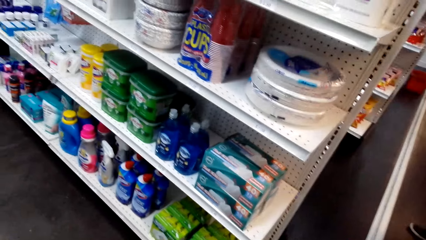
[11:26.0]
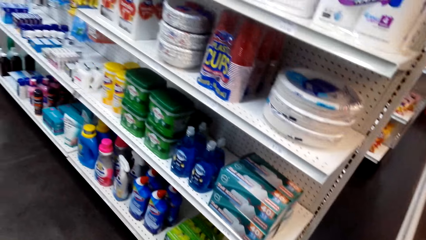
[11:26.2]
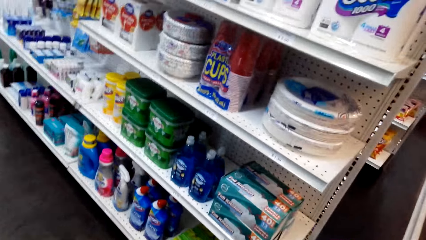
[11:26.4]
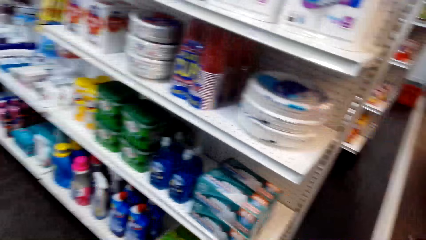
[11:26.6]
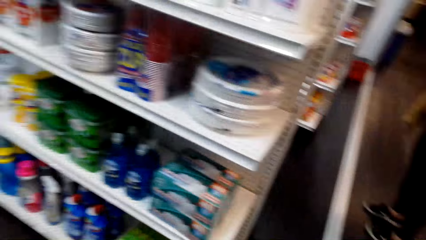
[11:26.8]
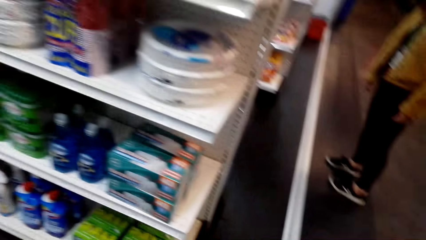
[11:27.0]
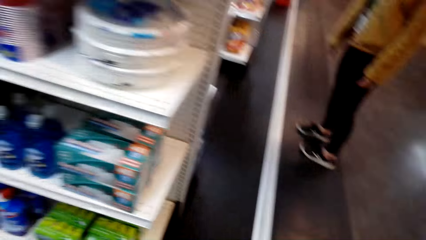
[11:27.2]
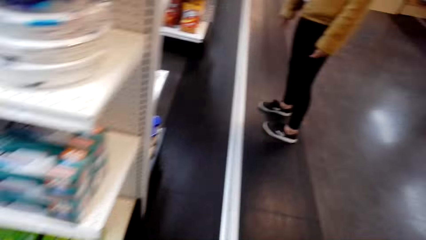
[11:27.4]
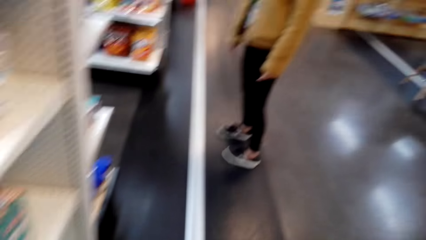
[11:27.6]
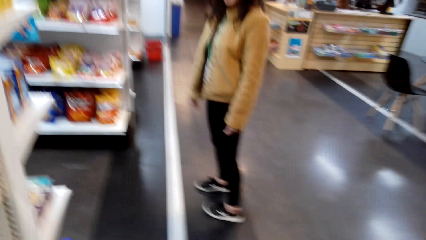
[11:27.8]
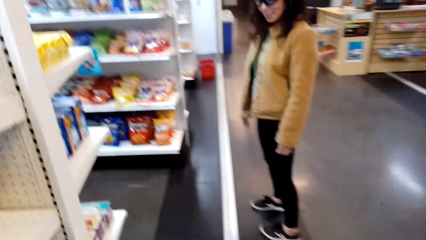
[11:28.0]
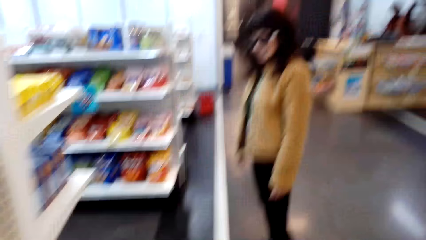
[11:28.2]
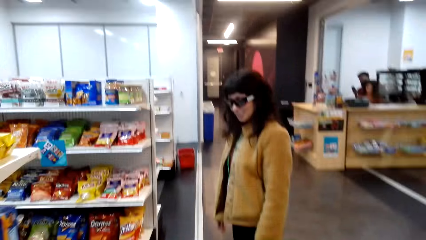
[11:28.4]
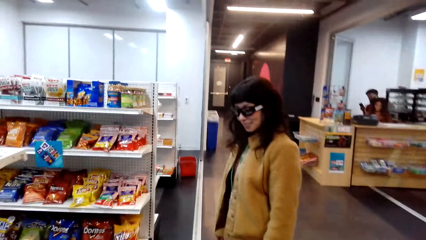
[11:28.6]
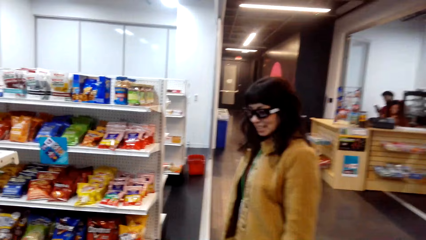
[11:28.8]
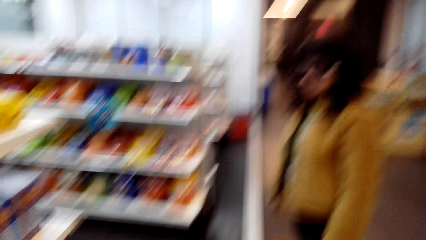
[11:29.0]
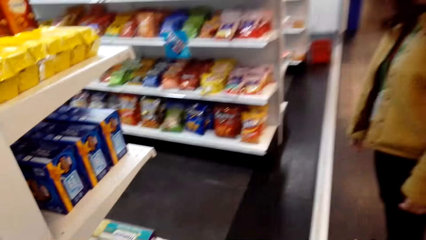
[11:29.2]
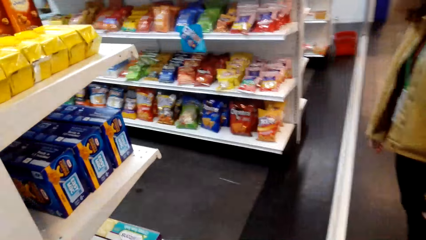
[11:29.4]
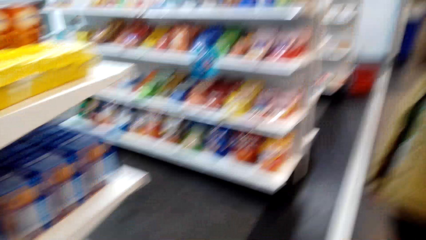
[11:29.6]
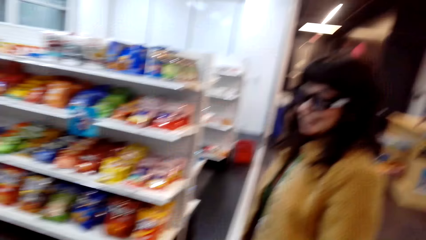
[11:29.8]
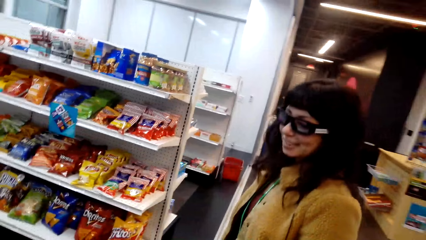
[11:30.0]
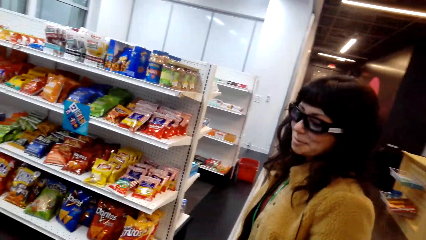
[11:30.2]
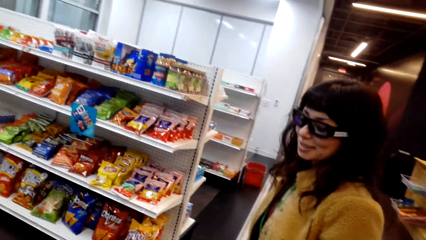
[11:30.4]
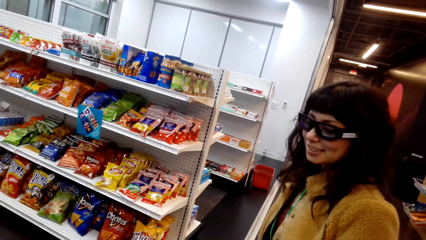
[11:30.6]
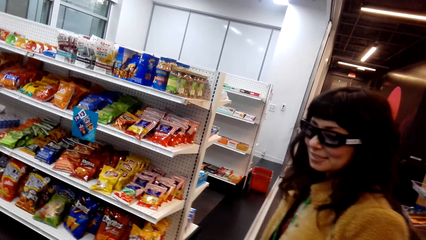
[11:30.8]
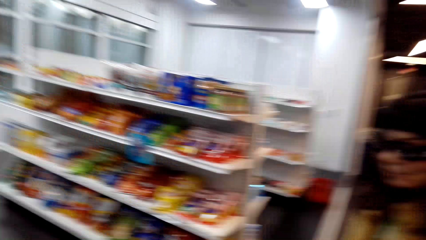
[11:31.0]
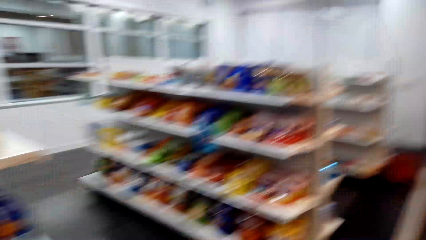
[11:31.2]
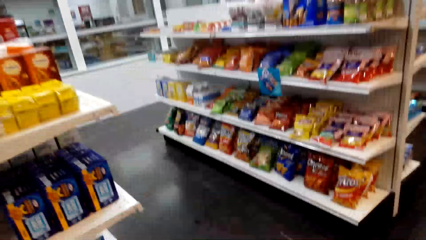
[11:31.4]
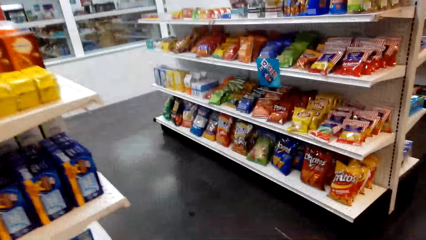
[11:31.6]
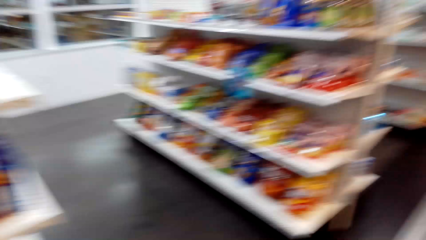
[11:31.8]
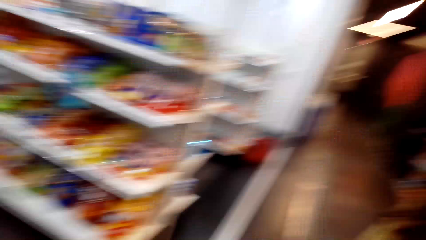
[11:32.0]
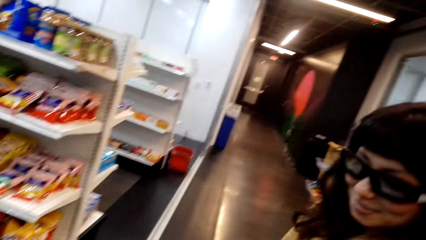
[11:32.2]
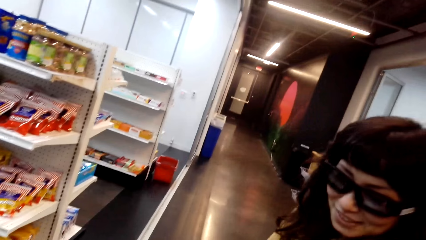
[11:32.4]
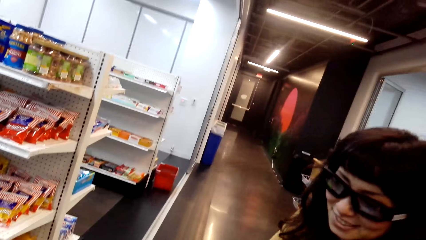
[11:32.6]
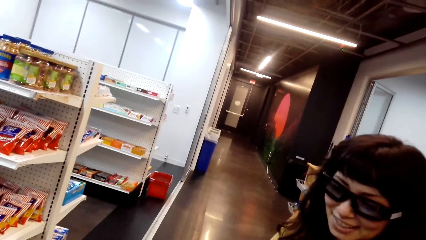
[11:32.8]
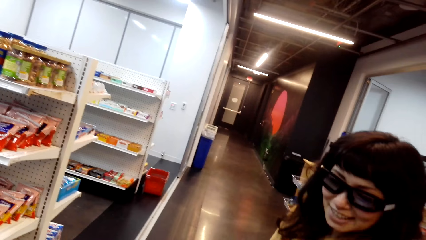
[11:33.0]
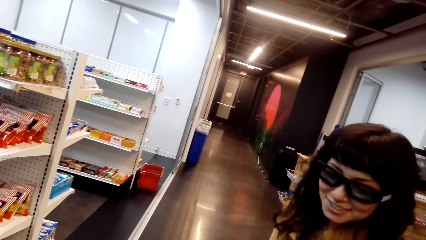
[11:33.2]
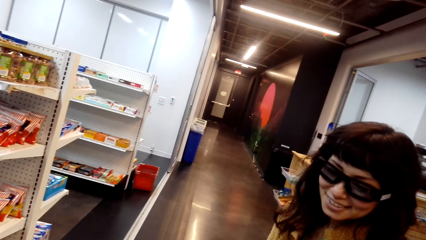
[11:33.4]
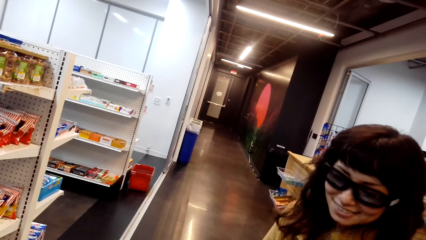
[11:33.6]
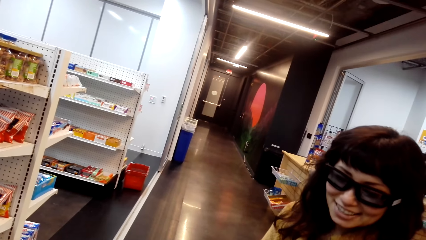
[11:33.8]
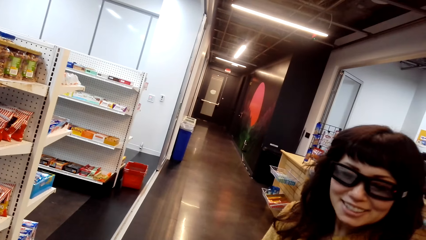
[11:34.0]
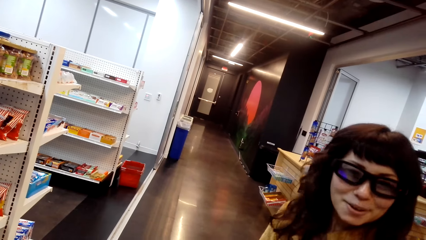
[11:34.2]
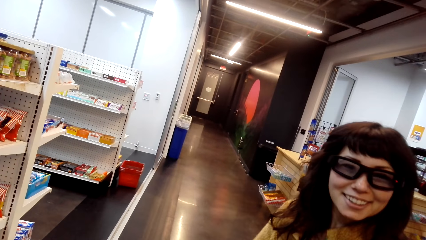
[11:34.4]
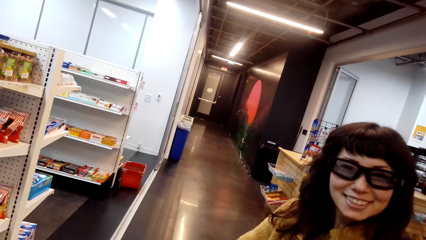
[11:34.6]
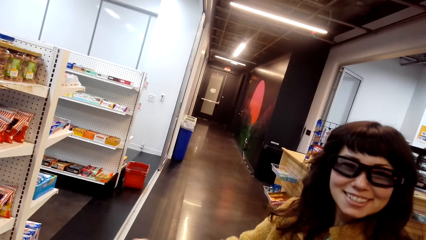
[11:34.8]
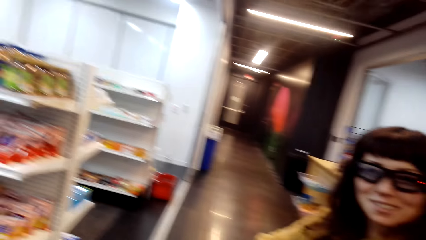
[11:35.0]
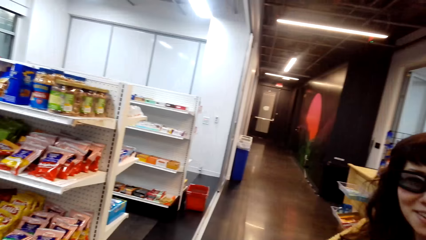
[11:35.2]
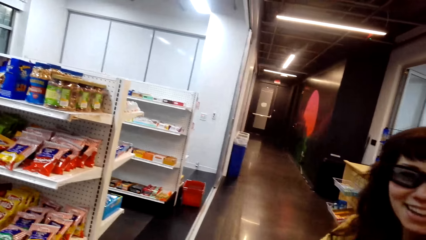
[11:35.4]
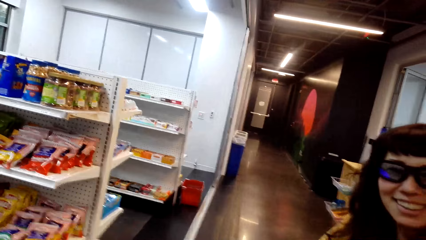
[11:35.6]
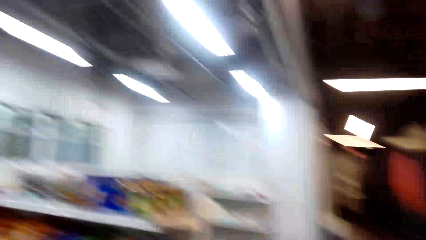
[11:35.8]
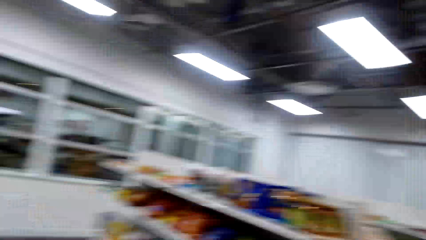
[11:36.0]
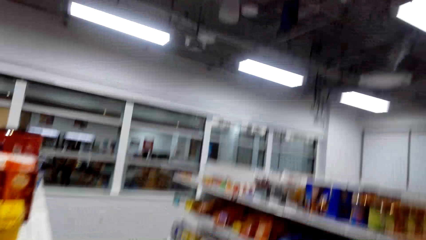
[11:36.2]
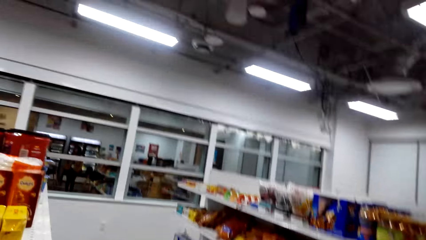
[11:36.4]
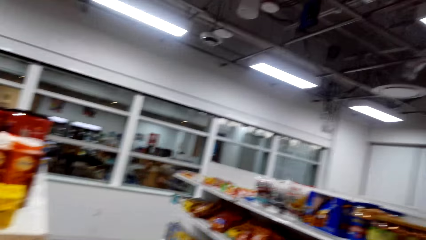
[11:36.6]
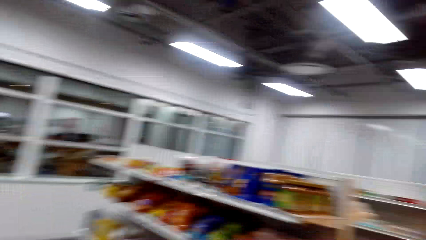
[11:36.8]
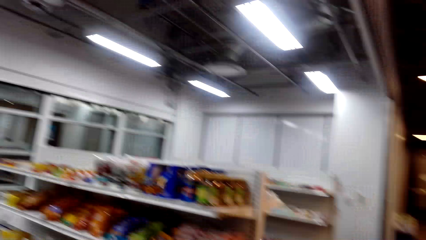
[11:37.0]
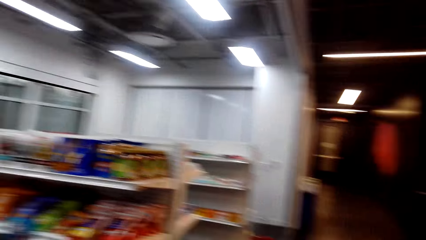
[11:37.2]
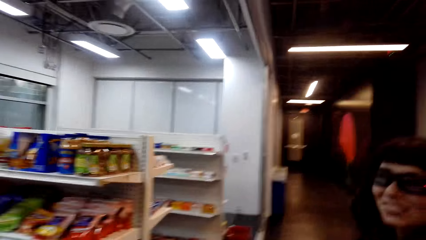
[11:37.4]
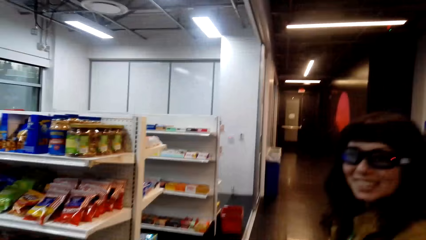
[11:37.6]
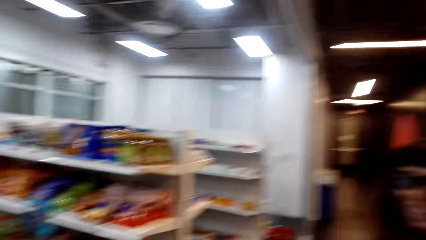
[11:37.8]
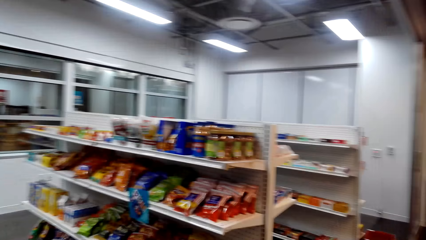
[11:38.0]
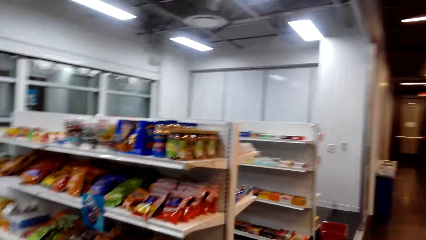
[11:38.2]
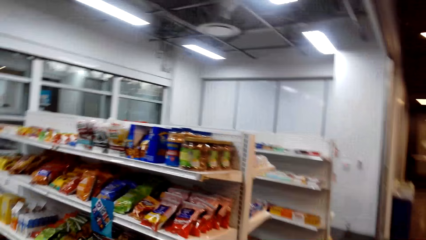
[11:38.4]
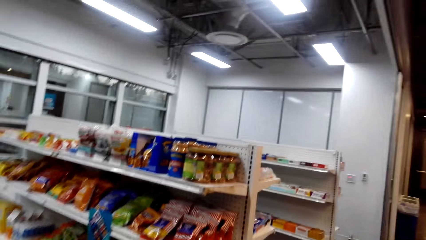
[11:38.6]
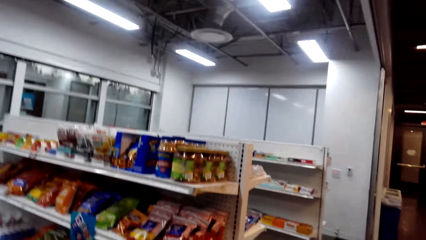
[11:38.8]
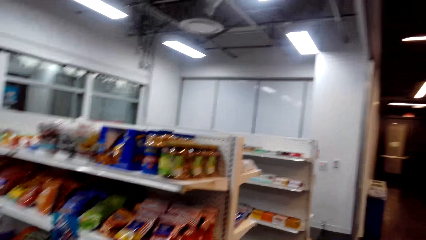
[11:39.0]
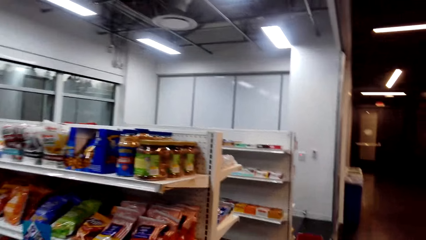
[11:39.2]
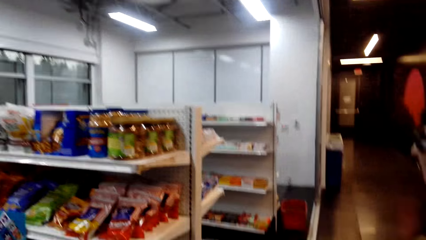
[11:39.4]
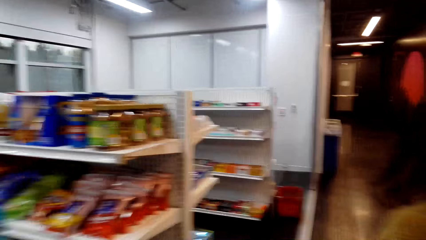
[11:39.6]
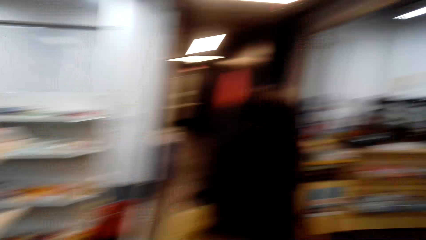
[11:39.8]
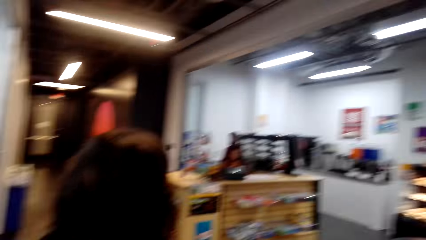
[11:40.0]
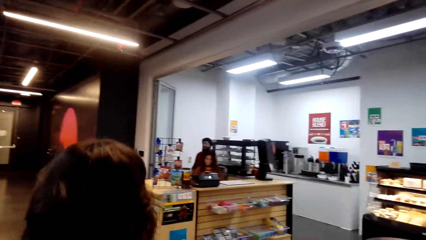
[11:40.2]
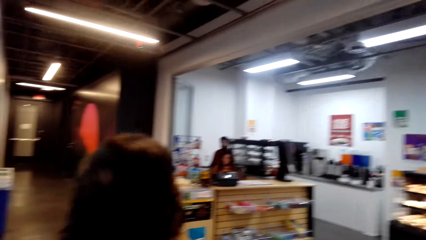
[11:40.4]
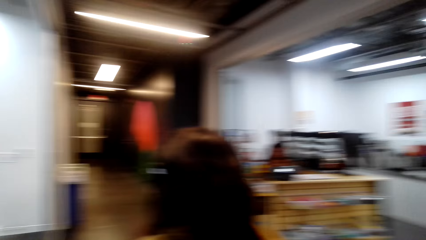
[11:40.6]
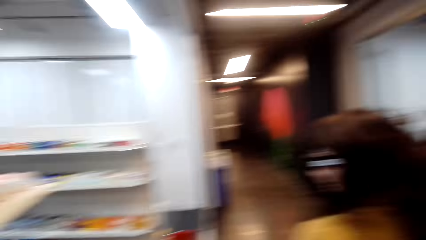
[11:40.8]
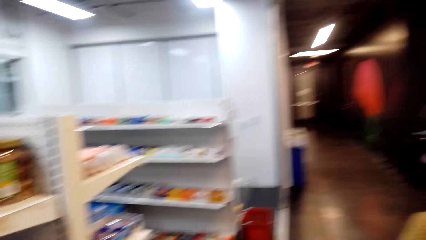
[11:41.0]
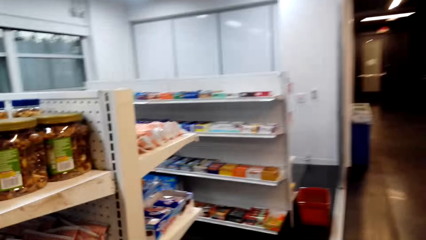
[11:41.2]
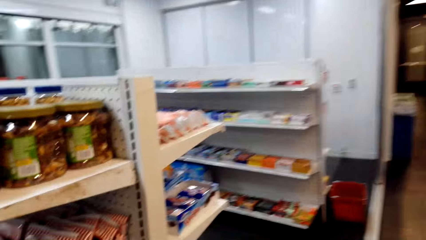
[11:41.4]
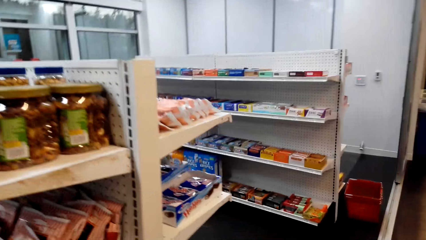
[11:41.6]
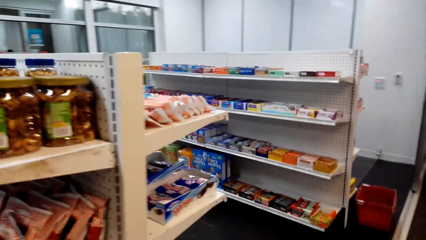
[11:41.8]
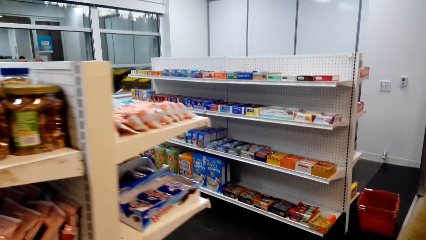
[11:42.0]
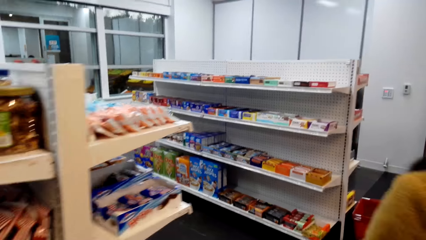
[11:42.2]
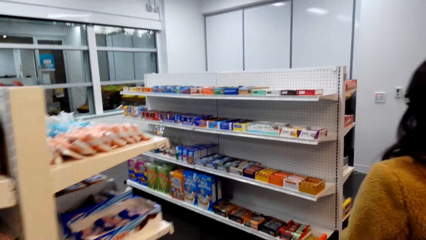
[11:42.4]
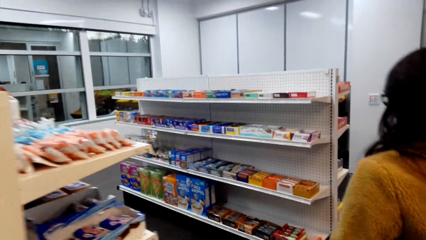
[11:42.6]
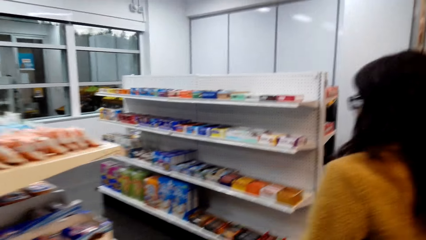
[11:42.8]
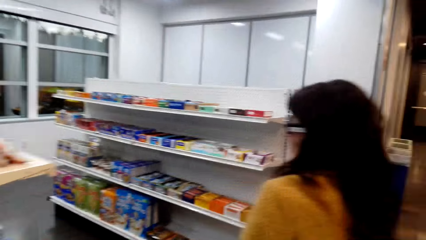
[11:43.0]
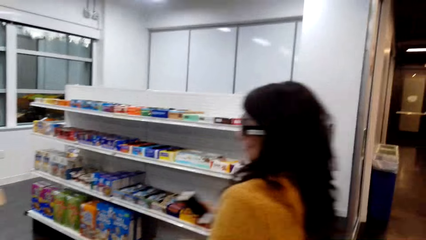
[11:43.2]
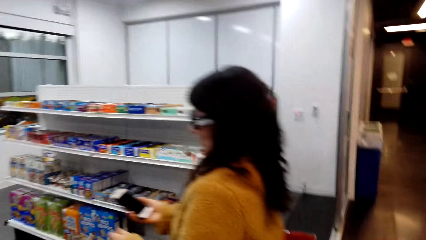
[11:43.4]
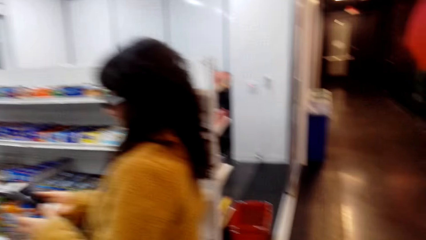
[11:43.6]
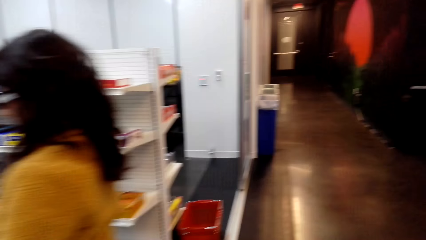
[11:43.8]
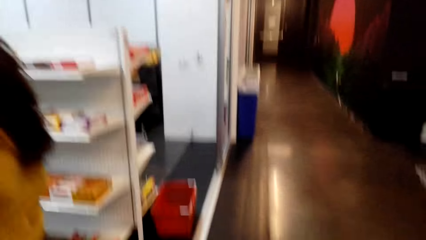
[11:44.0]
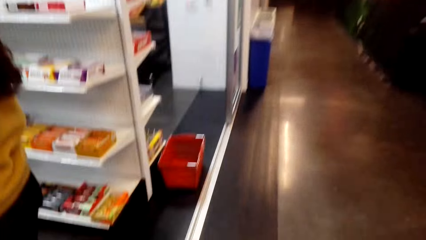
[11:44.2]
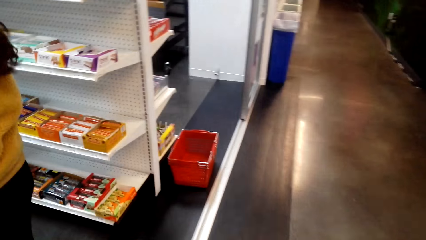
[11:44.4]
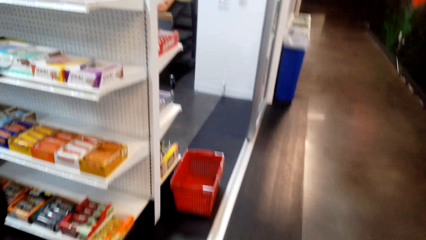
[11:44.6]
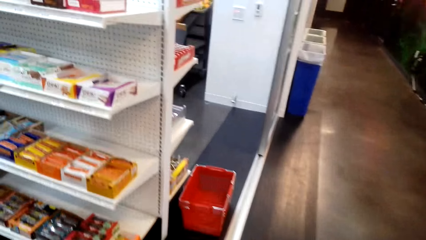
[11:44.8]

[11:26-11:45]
The camera wearer interacts with a person. The person talks to the camera wearer. The camera wearer walks to the person. The person stands in the mall. The person interacts with the camera wearer. The camera wearer interacts with the person. The person interacts with the camera wearer. The camera wearer interacts with the person. The person looks at the camera wearer. The person walks around the store. The camera wearer walks around the store. They interact with the person. The person walks in the mall. The person looks at a phone. The camera wearer interacts with the person.
